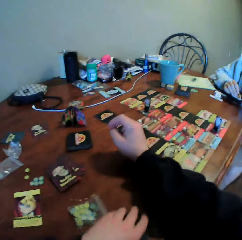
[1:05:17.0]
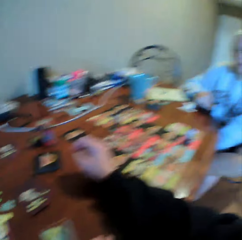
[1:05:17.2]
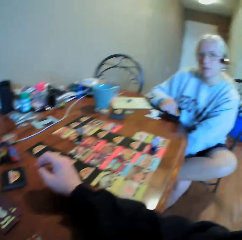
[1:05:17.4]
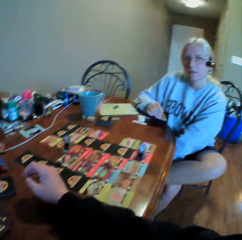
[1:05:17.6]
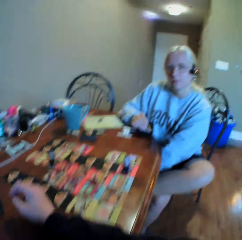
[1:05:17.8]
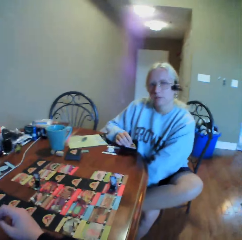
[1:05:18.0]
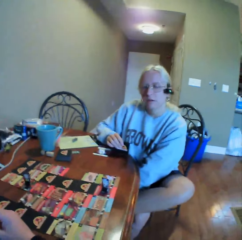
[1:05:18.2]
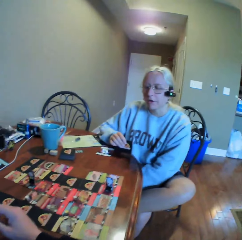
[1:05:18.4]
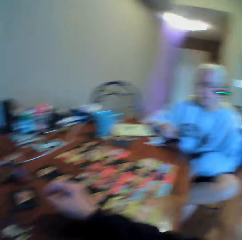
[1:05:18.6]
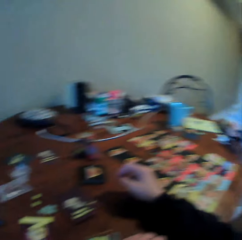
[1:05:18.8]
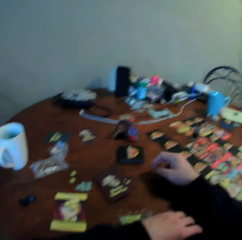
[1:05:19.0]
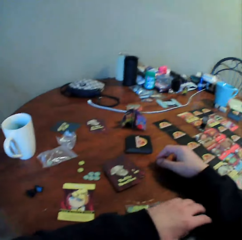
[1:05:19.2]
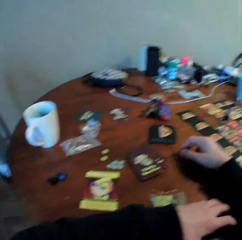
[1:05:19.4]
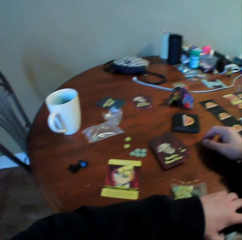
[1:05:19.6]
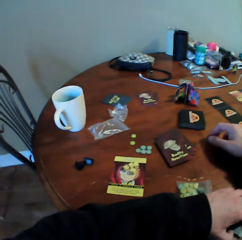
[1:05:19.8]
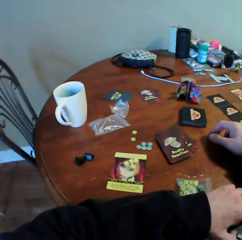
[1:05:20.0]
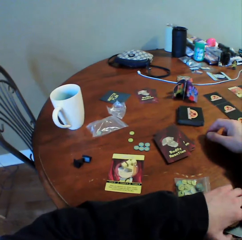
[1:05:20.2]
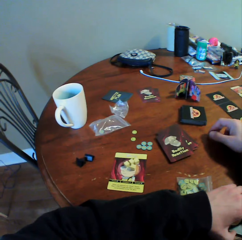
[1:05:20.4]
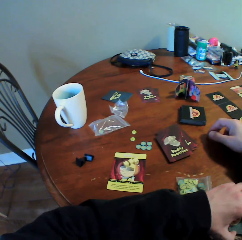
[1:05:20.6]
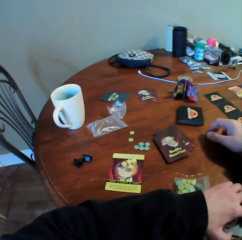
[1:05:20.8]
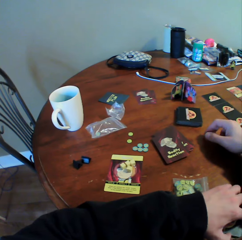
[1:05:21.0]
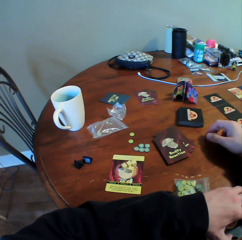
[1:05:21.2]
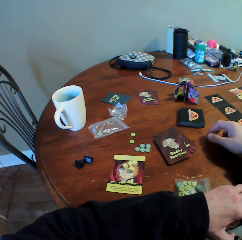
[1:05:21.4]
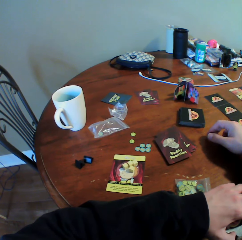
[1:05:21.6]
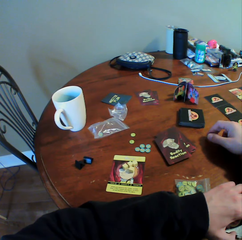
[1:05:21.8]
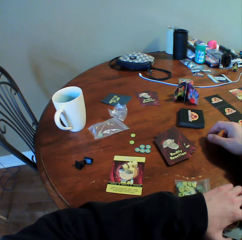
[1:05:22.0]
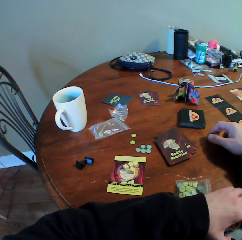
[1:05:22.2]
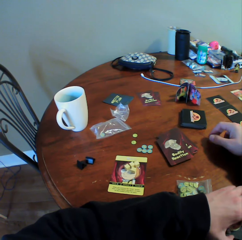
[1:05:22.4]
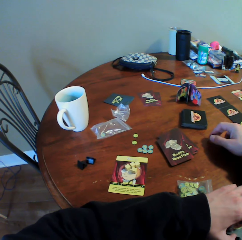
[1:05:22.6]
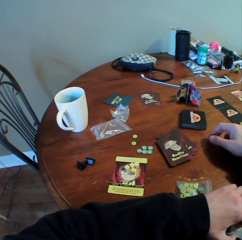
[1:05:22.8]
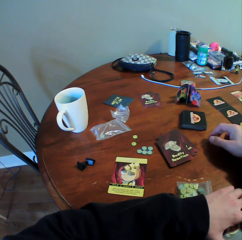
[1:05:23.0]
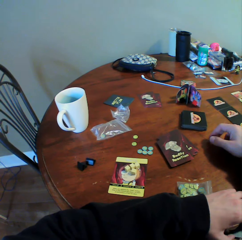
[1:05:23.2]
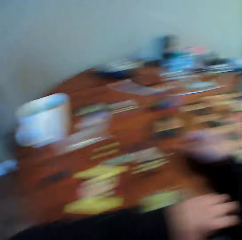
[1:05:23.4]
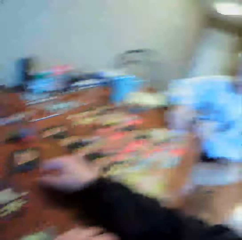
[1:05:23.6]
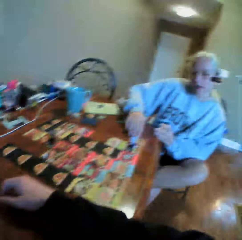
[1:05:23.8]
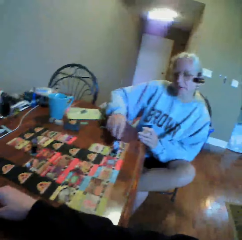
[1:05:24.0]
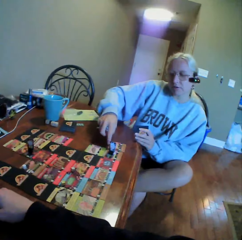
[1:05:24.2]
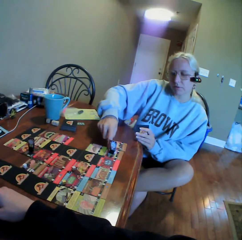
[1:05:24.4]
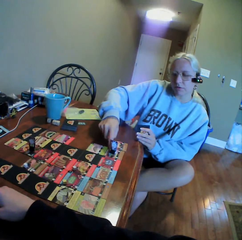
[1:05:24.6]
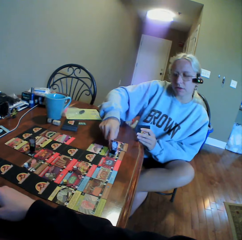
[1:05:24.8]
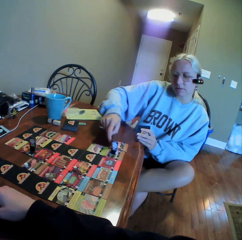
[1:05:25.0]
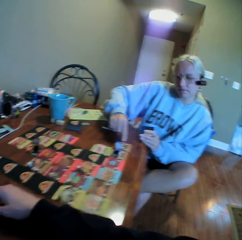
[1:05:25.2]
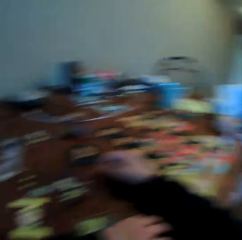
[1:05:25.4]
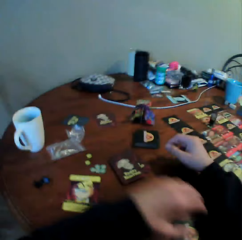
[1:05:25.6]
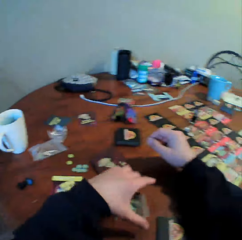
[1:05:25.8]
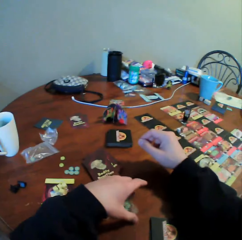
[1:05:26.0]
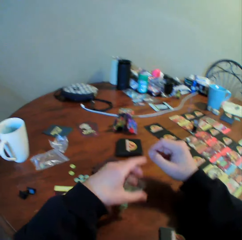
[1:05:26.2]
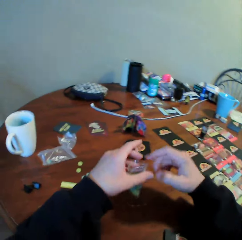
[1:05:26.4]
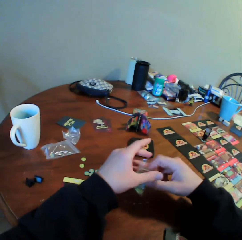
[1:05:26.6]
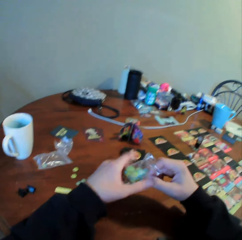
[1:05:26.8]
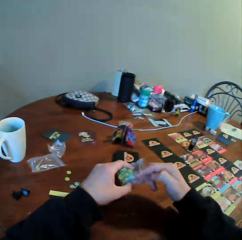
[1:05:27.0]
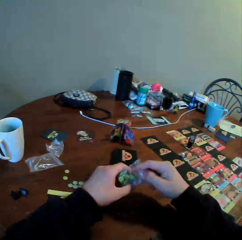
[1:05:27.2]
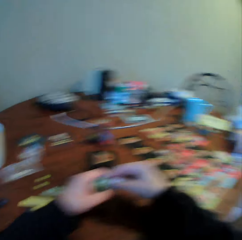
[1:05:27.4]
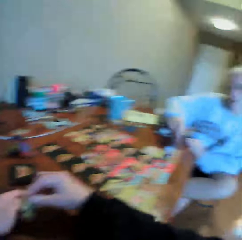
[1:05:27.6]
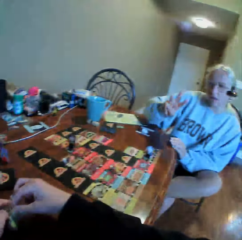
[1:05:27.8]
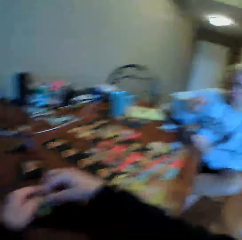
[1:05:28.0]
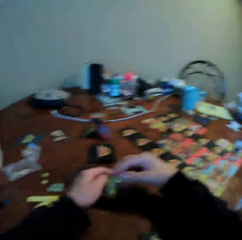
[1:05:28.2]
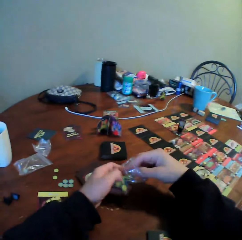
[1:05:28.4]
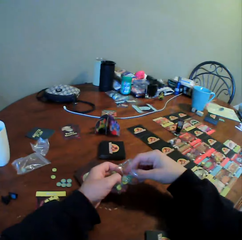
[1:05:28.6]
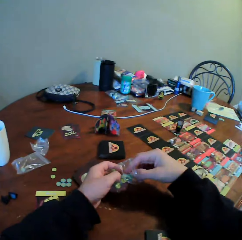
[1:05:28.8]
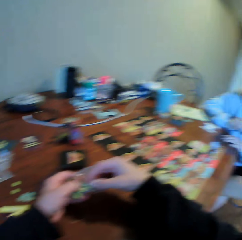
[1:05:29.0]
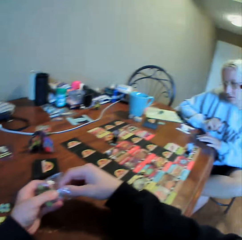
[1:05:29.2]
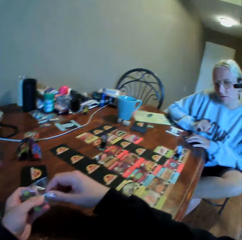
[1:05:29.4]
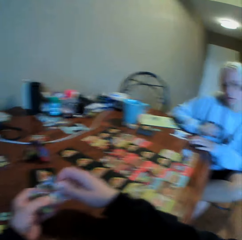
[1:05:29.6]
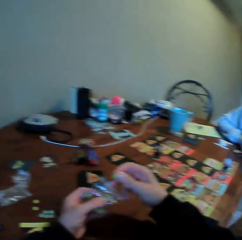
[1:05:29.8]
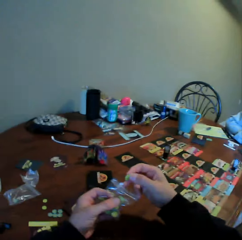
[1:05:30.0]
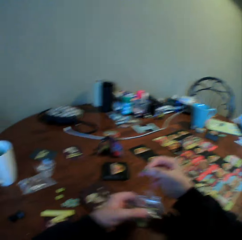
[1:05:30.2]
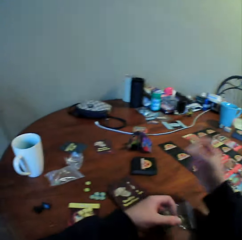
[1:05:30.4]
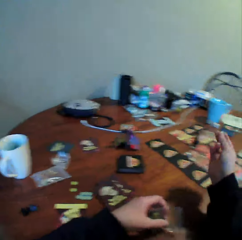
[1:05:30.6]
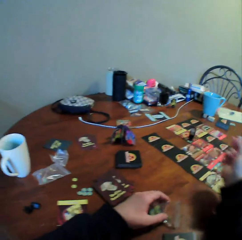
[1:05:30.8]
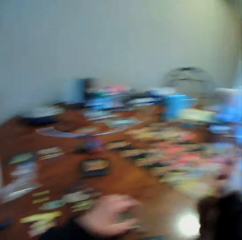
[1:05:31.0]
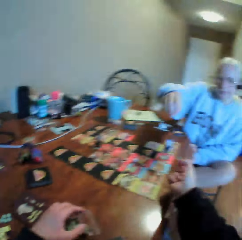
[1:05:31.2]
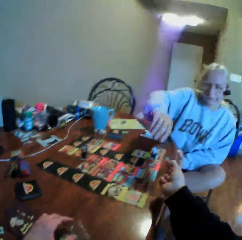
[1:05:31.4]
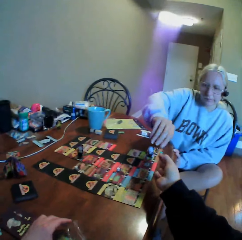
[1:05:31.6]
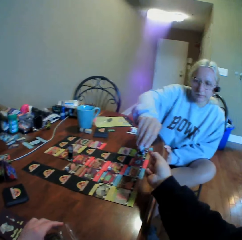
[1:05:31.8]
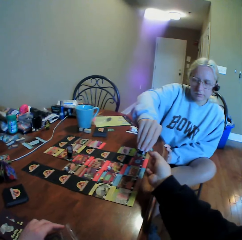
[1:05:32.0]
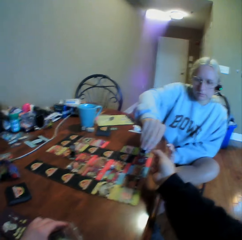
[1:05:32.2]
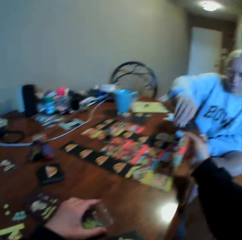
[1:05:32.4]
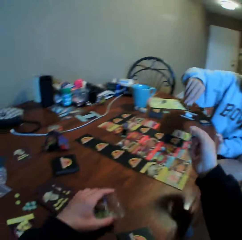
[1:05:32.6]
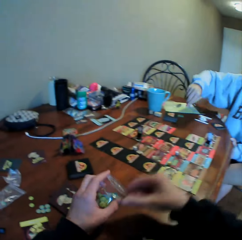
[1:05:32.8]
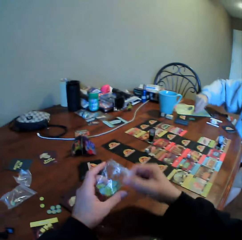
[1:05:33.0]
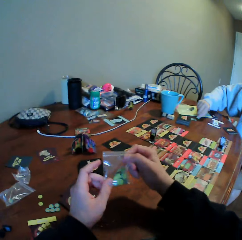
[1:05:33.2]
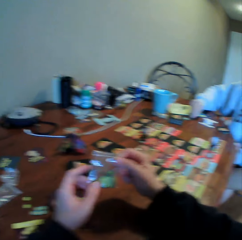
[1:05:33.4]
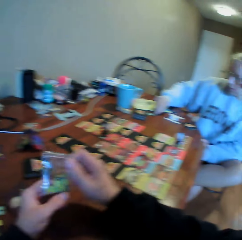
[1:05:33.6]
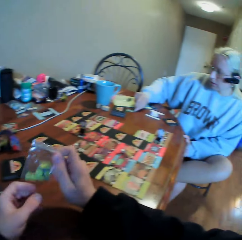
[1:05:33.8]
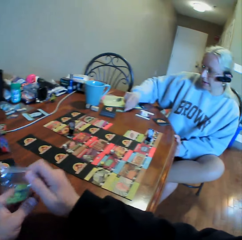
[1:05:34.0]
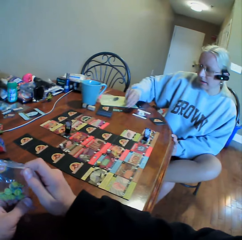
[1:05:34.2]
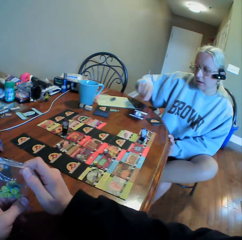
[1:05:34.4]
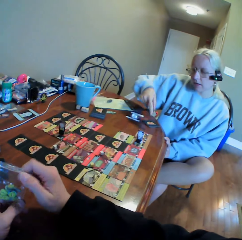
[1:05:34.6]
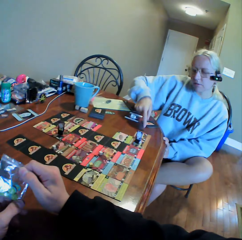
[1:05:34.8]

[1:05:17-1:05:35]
The camera wearer places a card on the table. They put a hand on the table and look around. They pick a card from the table. They do something. A woman moves a hand. The camera wearer looks around. The woman moves cards on the table. The camera wearer picks up a zipper bag on the table. They pick cards from the table. They pick something in the zipper bag. The woman uses gestures. The camera wearer picks something from a paper. They give the woman something. The woman stretches a hand and picks something from the camera wearer. The camera wearer holds the zipper bag. The woman puts something on the table.

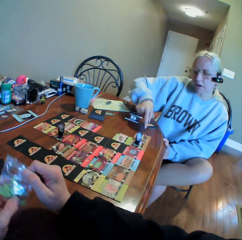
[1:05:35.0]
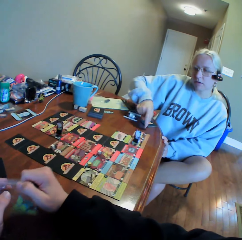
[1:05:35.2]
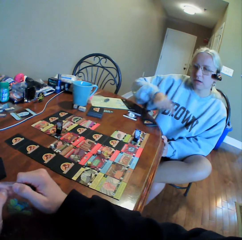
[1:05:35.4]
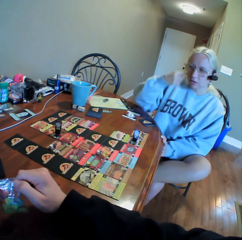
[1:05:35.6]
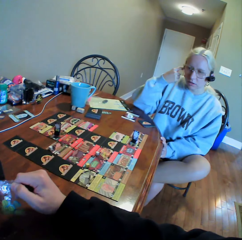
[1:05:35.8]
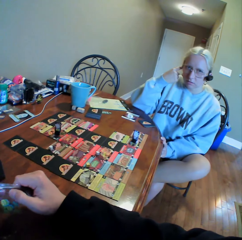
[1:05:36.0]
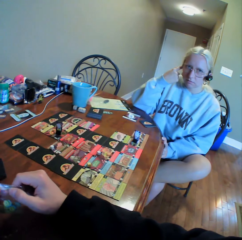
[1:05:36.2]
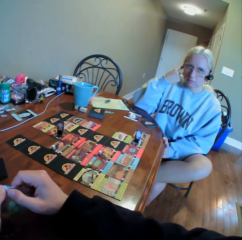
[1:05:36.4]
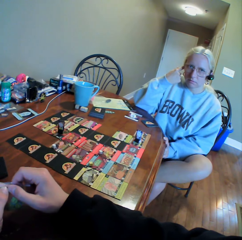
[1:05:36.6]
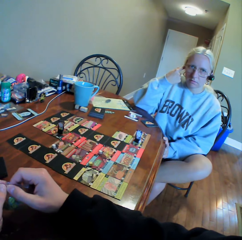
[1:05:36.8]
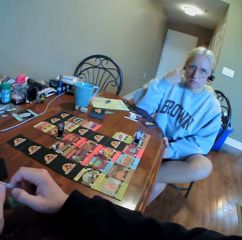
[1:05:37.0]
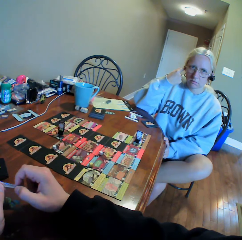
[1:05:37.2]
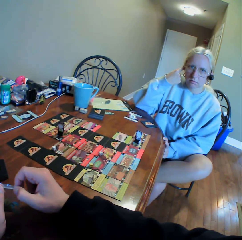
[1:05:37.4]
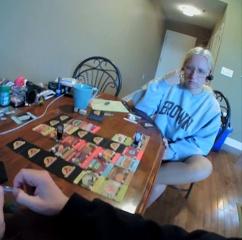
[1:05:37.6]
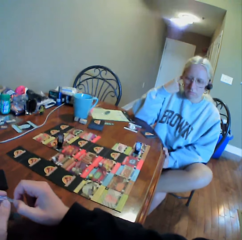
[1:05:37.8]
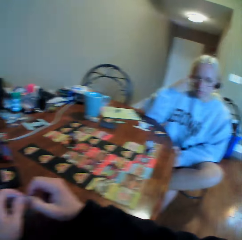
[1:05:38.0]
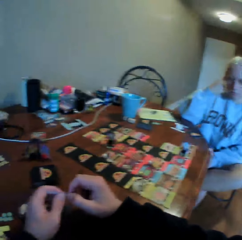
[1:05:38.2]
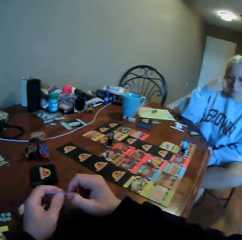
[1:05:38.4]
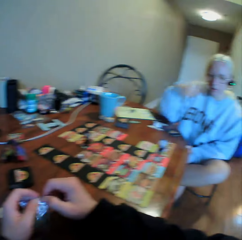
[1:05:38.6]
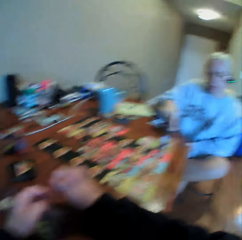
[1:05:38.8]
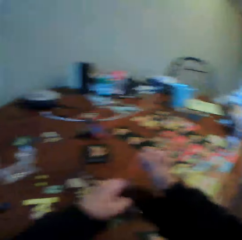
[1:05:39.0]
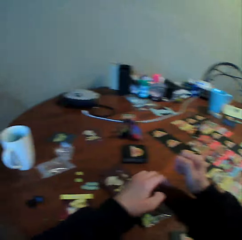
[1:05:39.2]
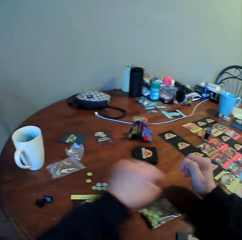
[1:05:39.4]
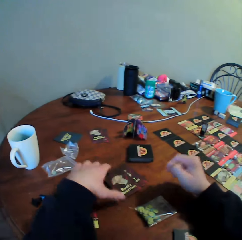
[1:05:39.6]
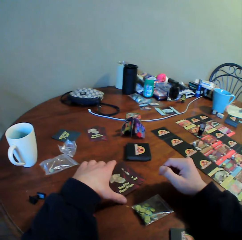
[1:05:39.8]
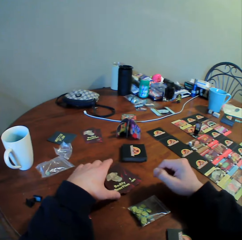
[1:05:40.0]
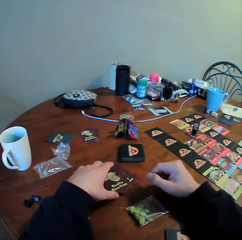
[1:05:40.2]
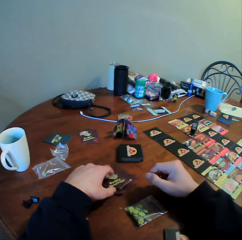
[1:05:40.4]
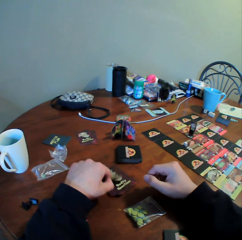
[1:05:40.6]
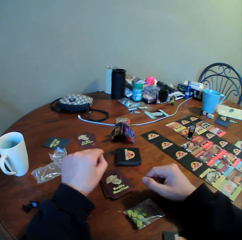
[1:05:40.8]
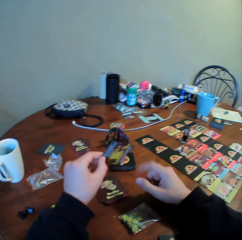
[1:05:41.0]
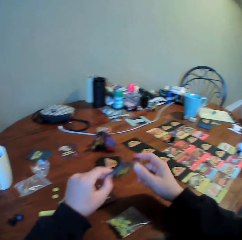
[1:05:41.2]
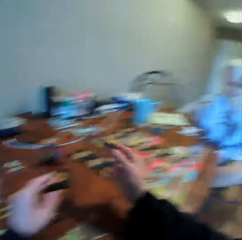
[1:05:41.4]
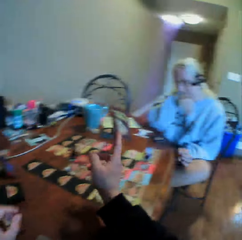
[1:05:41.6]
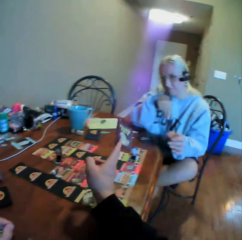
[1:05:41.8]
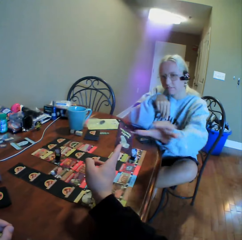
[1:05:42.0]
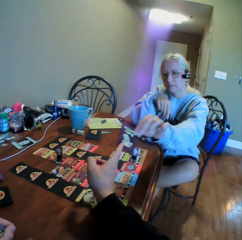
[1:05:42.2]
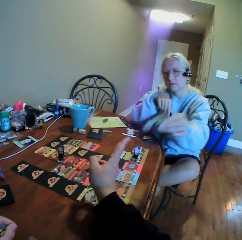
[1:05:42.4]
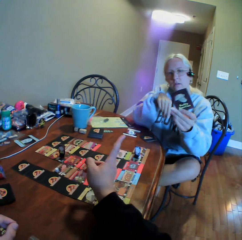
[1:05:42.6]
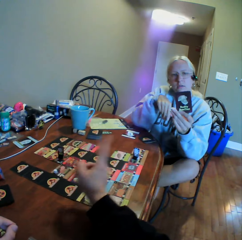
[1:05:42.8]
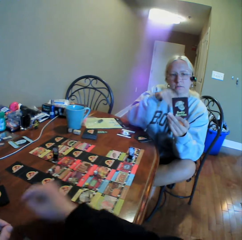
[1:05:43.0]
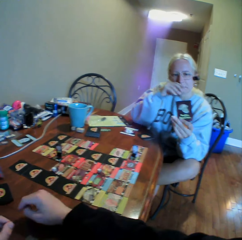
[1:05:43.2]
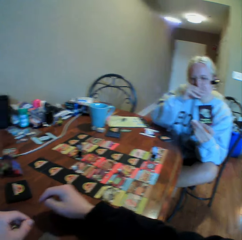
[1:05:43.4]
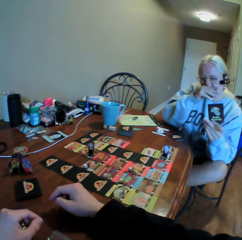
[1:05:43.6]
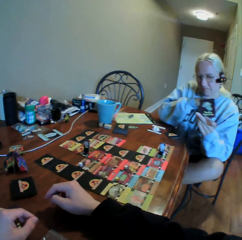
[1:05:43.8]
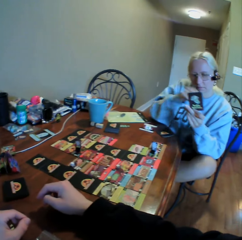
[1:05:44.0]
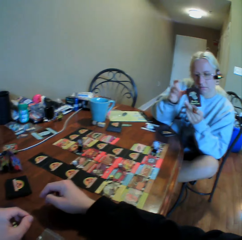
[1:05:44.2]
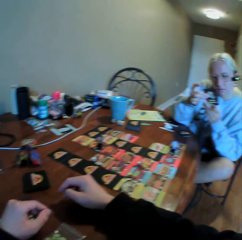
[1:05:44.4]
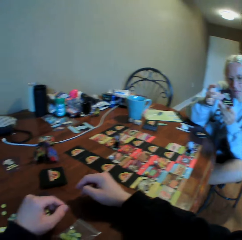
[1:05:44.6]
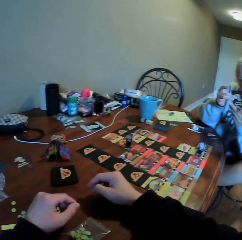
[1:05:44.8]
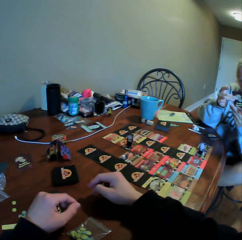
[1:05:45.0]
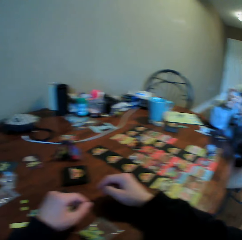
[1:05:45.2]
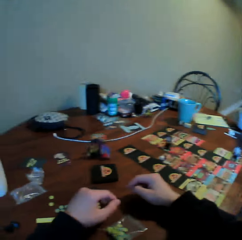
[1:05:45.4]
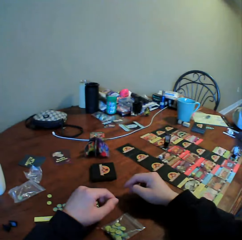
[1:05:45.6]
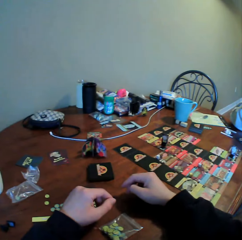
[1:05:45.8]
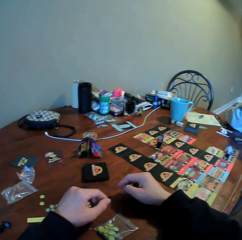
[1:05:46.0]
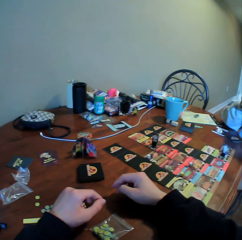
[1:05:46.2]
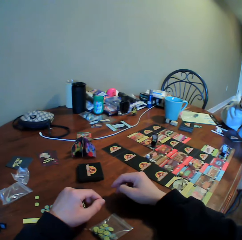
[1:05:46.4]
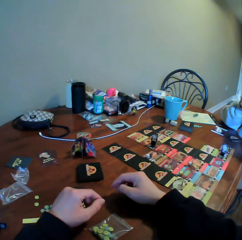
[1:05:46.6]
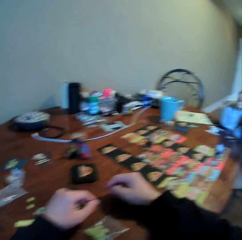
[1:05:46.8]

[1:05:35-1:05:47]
A woman uses gestures. The camera wearer holds a paper and looks around. The woman touches her face, does something, and moves a hand. The camera wearer puts the zipper bag on the table. They pick a card from the table. The woman moves a hand. The camera wearer gives the woman the card. The woman picks the card from the camera wearer and looks at the card. The camera wearer looks around. The woman wipes her nose with her hand, holds the card with her left hand, and looks at the card.
